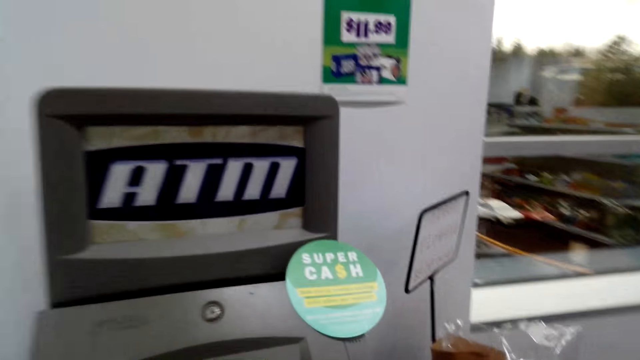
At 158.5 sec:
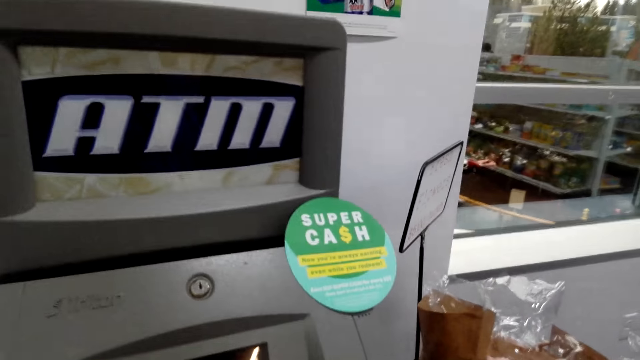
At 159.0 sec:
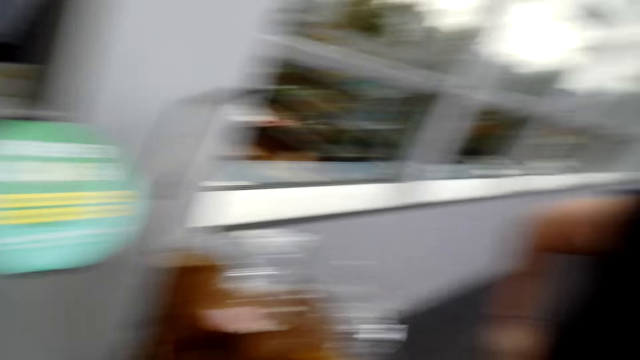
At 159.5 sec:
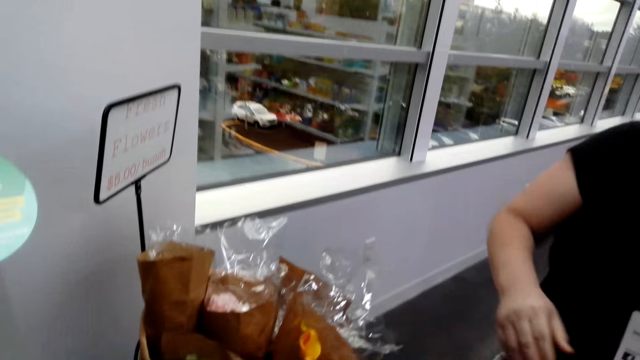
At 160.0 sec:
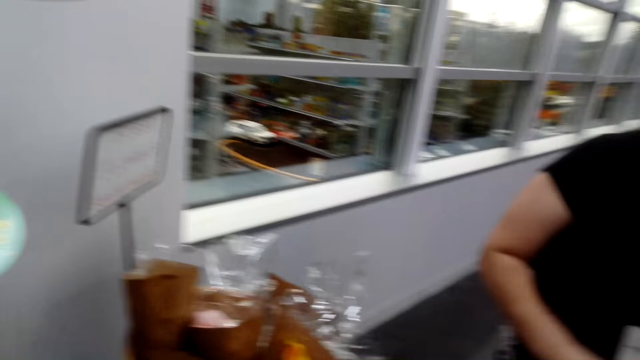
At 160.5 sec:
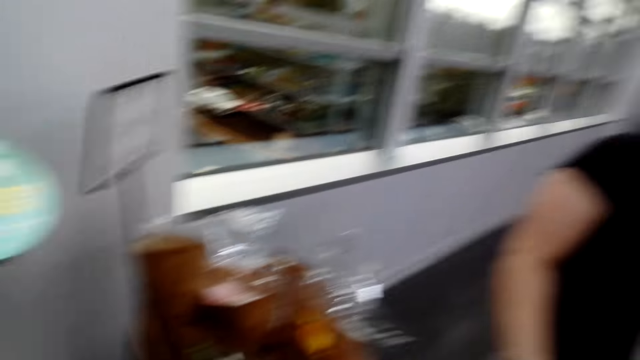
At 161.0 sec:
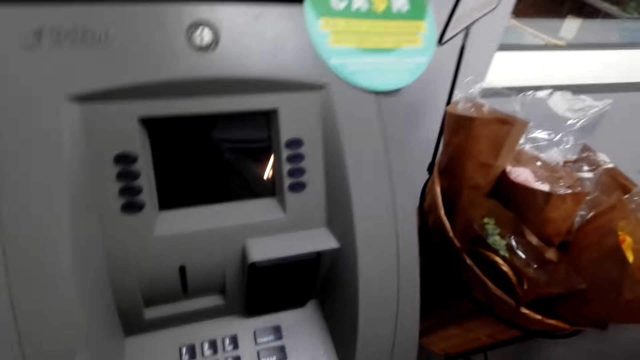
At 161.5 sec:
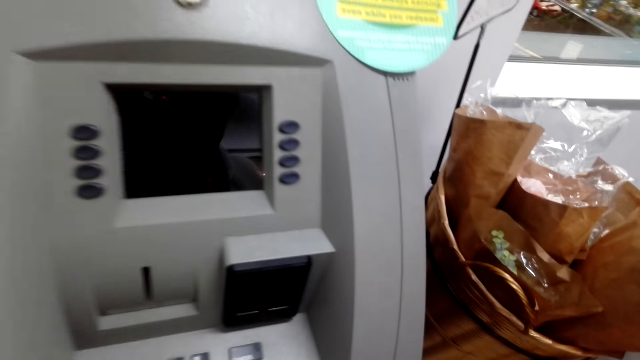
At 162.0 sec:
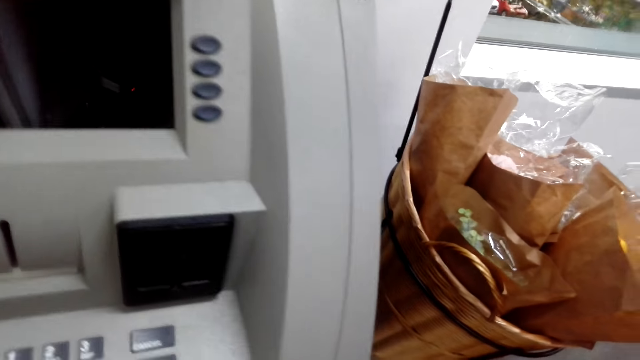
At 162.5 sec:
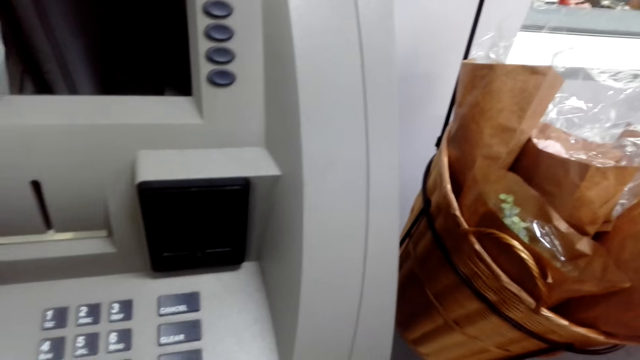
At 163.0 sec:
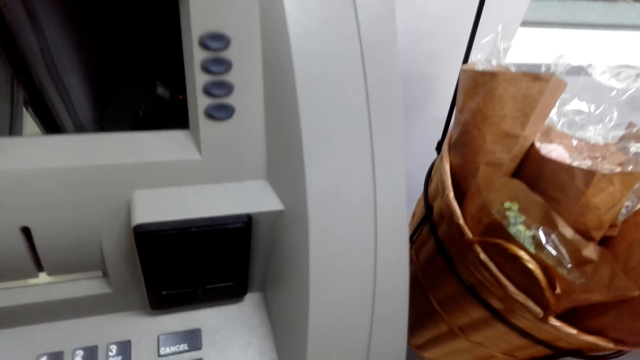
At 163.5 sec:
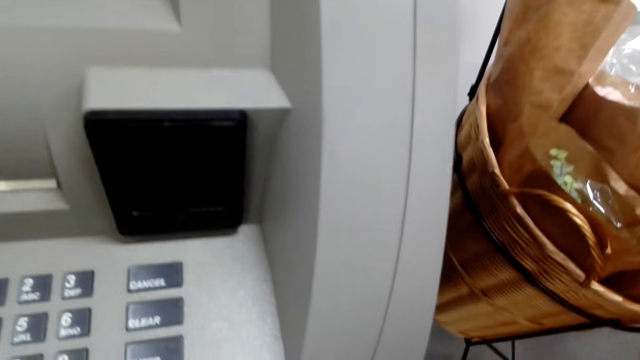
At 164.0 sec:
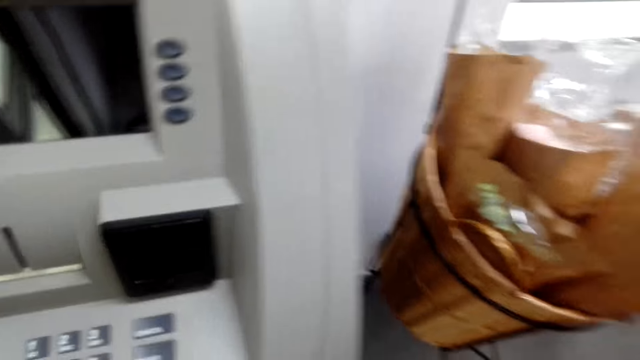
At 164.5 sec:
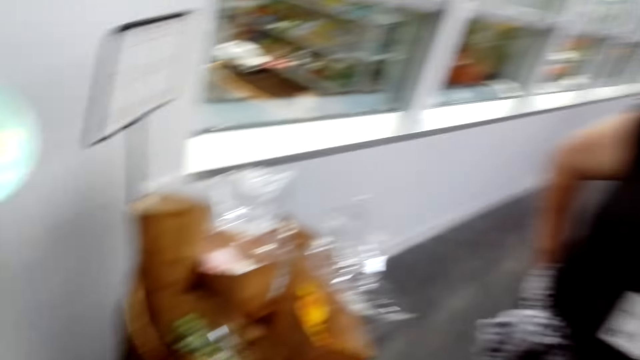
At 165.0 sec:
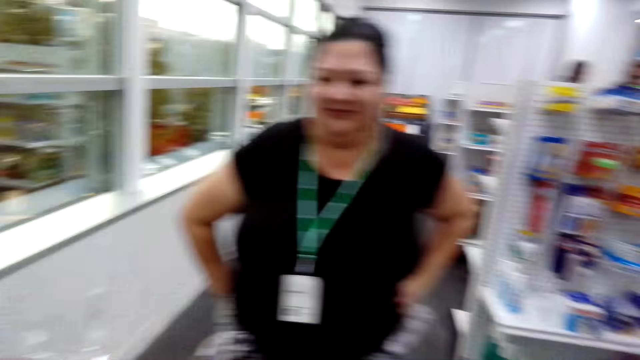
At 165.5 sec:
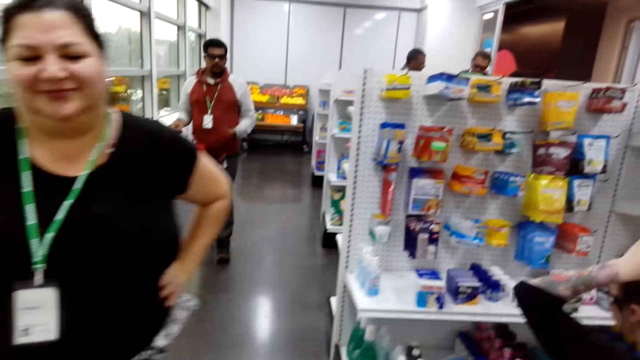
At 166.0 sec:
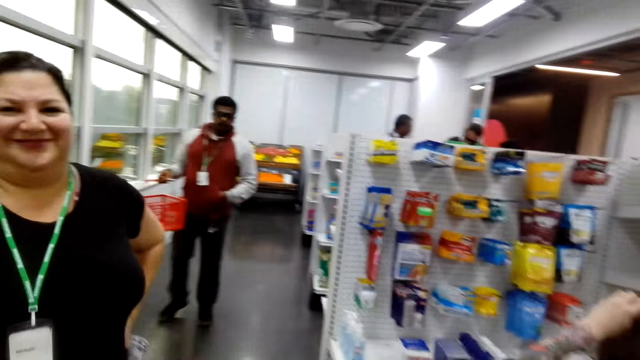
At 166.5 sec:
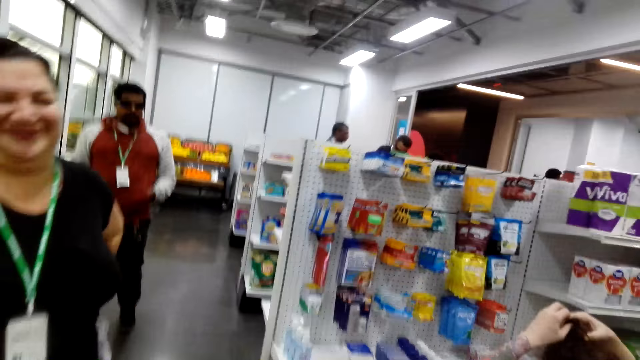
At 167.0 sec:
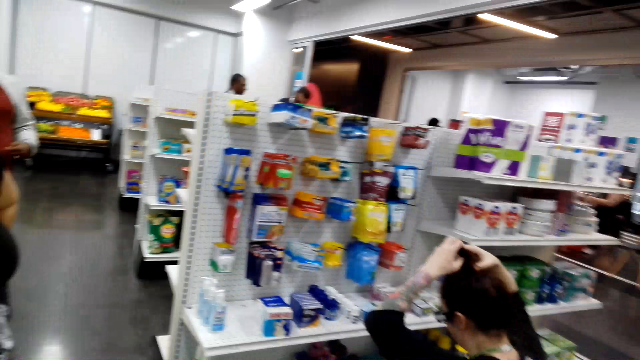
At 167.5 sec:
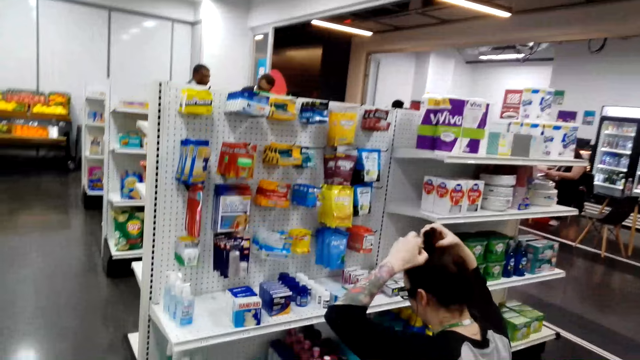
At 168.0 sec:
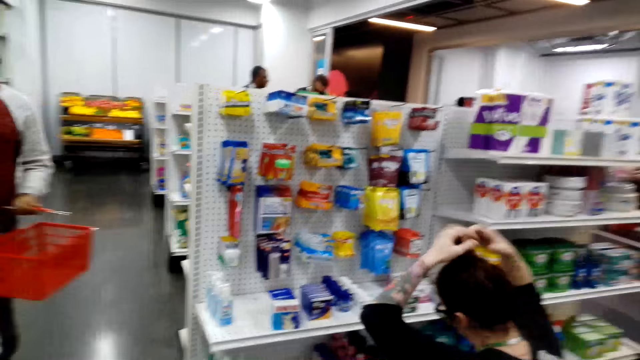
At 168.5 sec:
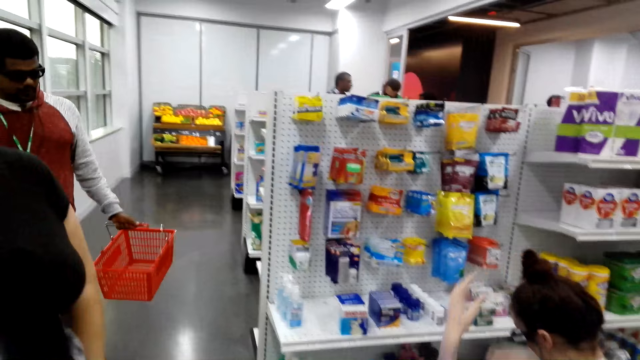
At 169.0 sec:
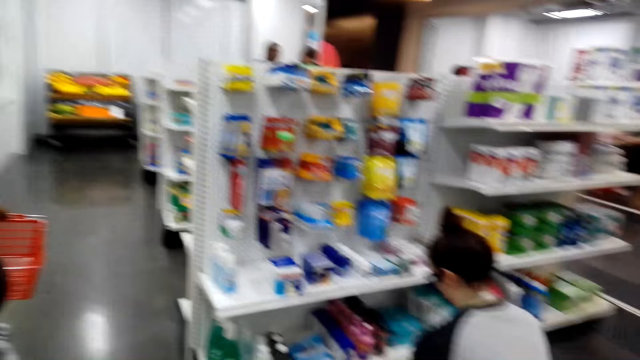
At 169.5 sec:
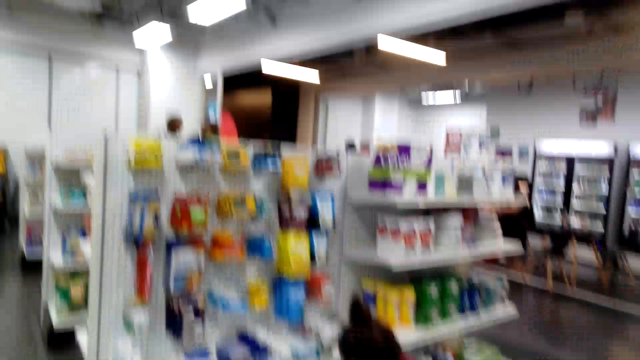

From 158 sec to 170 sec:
The camera wearer looks around. They converse with a woman. They operate an automated teller machine. They converse with the woman. They look around.

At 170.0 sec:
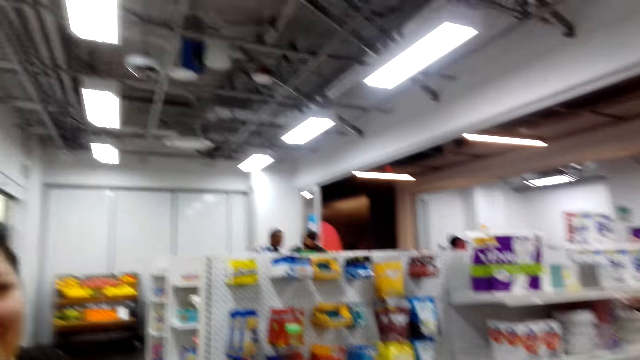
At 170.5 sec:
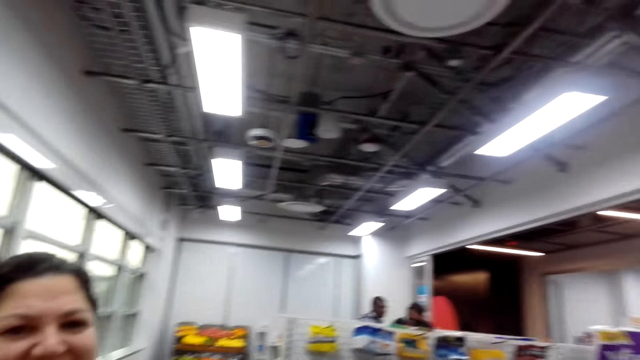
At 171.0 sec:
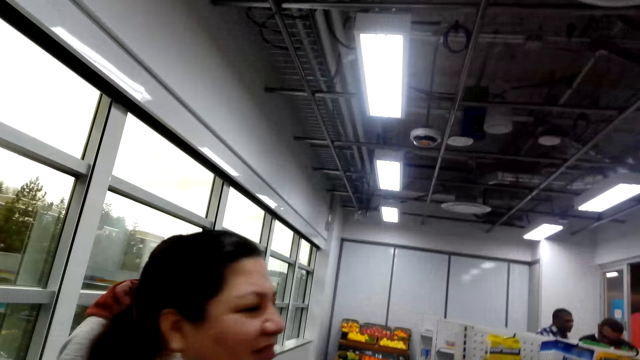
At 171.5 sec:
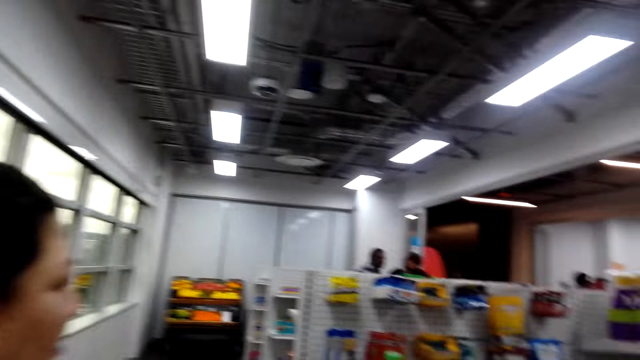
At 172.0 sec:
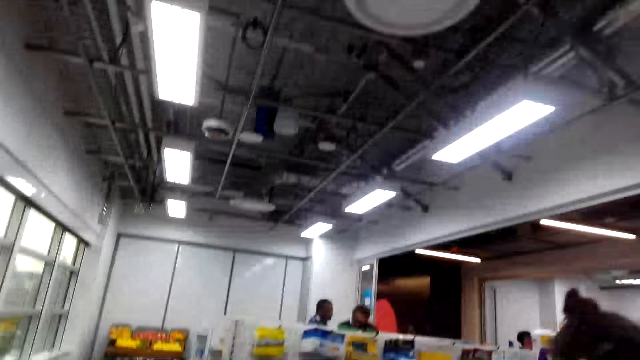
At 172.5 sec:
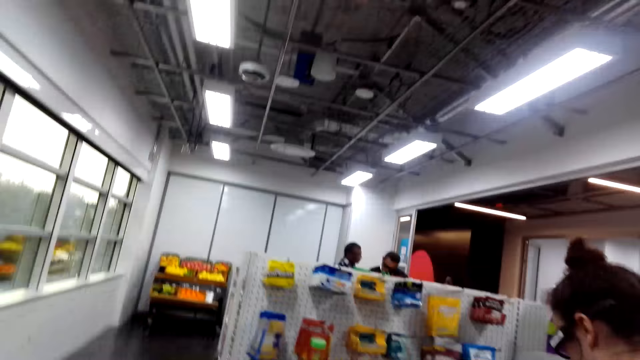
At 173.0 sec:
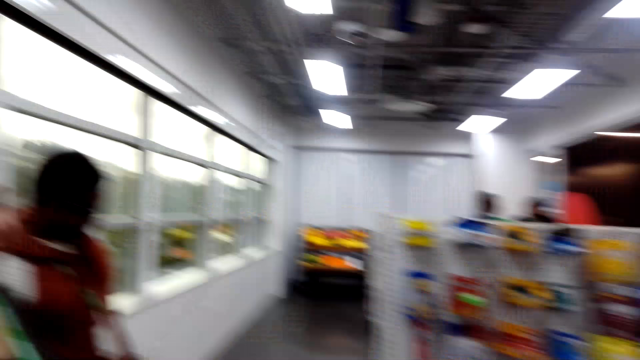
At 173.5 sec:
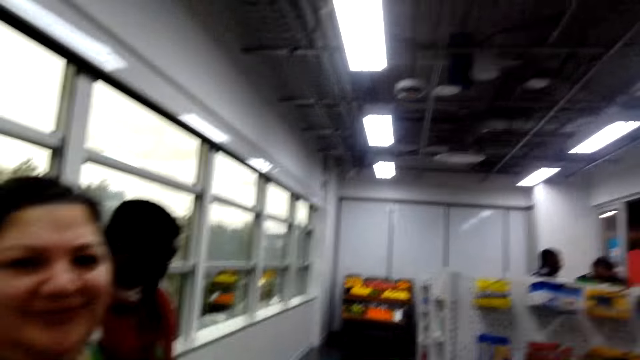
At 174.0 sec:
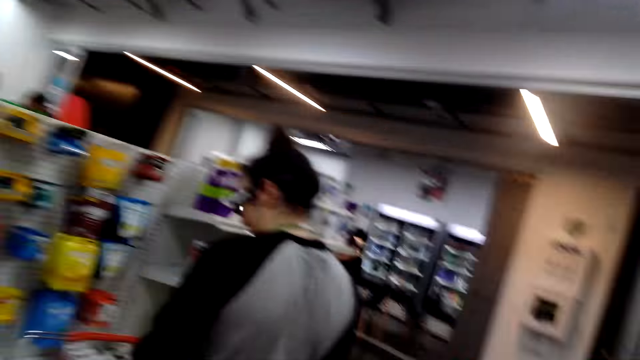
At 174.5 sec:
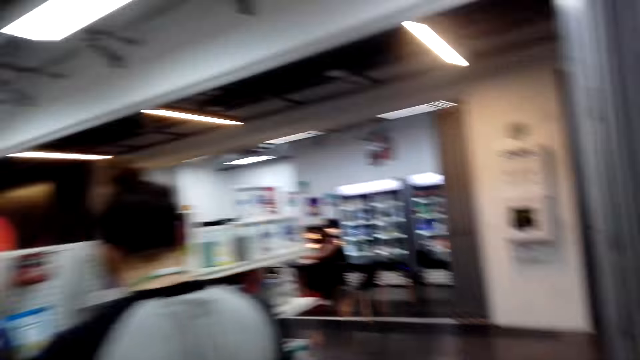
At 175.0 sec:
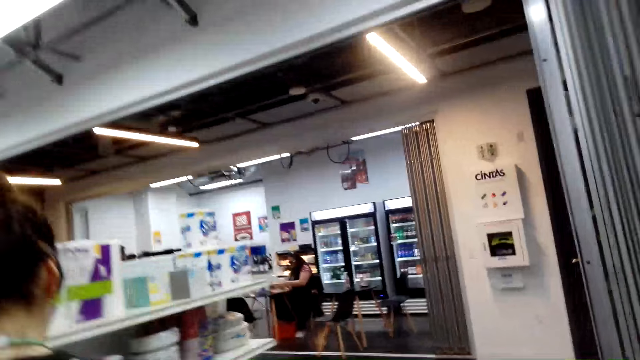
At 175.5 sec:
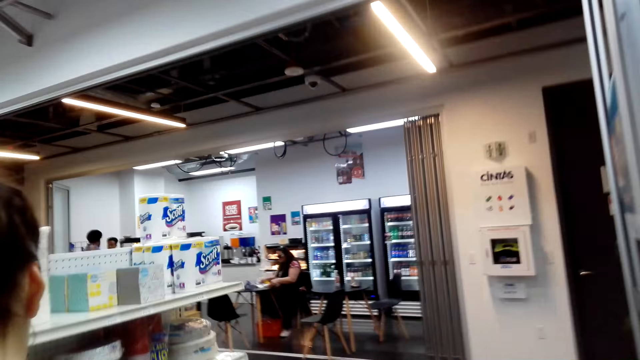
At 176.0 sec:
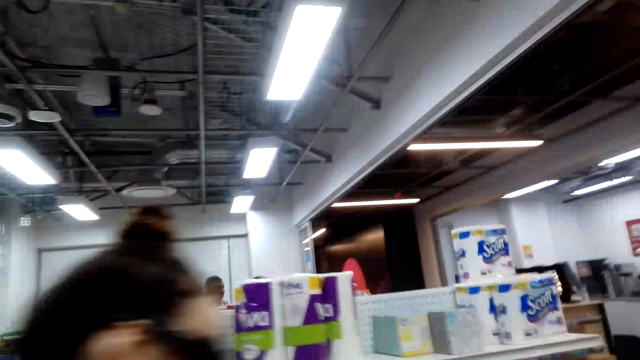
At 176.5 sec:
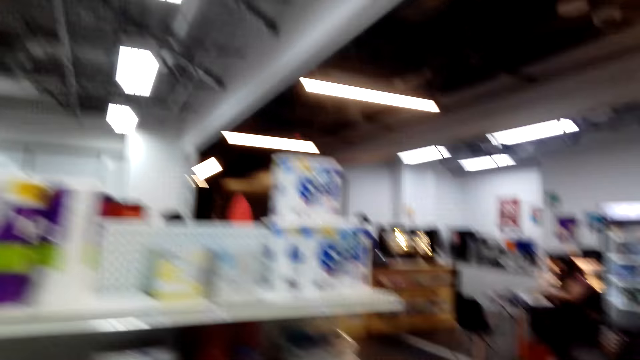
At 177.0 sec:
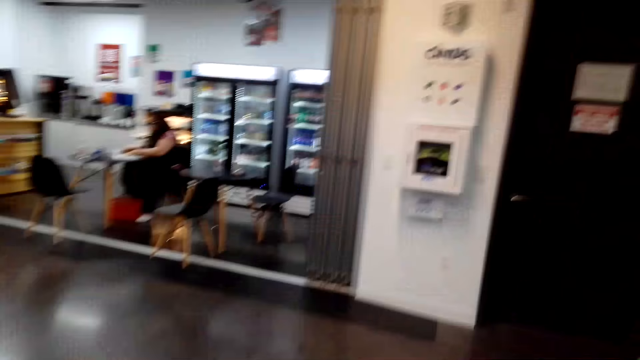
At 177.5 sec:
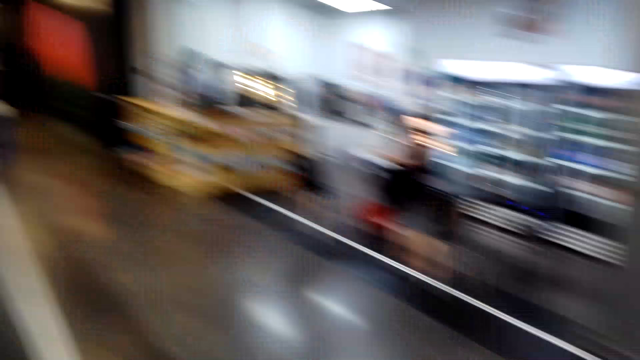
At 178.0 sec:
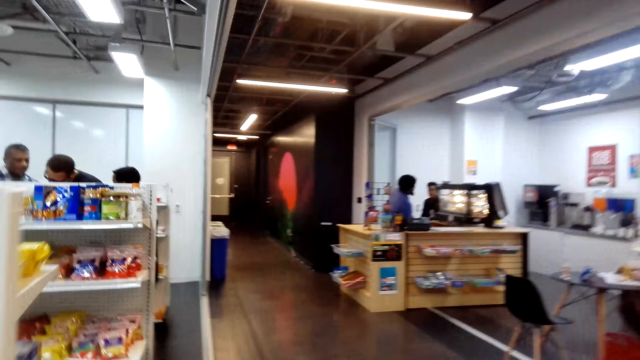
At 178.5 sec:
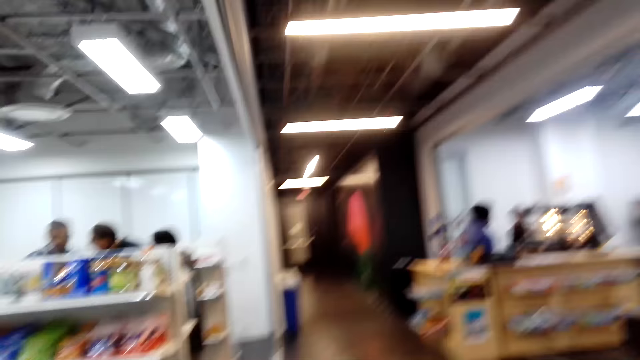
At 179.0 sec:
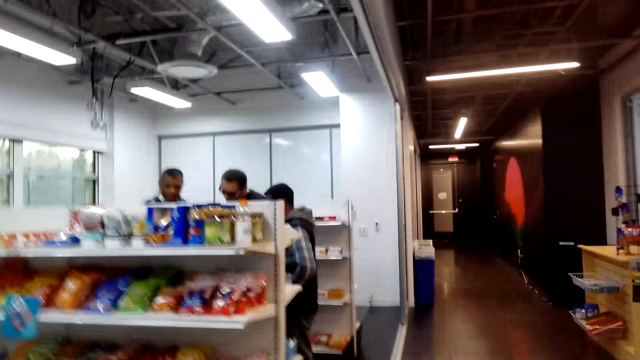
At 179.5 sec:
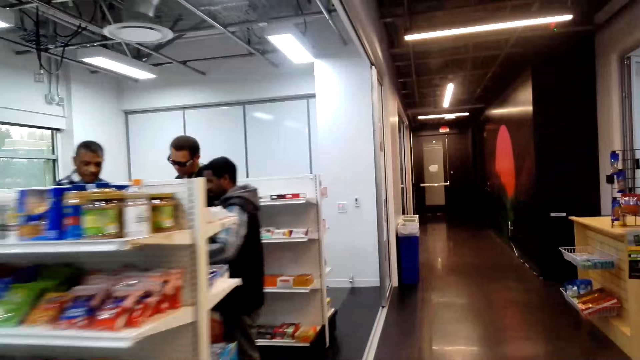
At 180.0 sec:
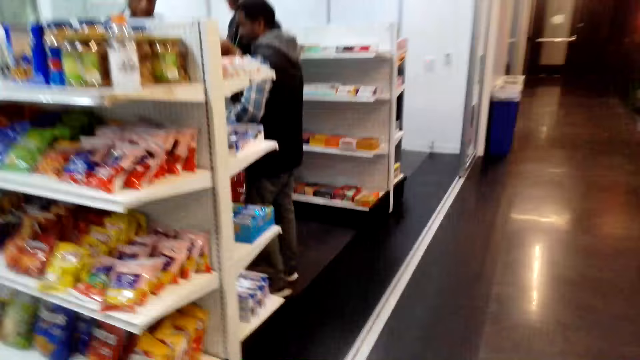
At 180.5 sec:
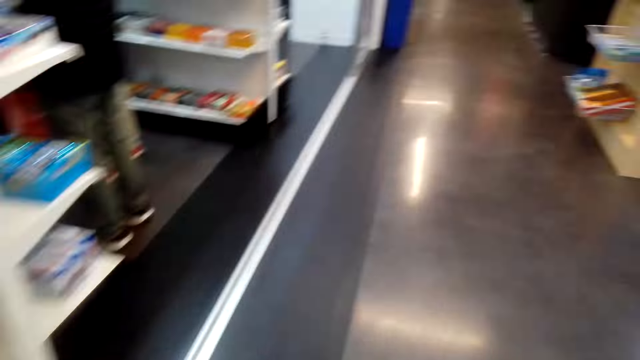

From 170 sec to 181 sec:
The camera wearer converses with a woman. They look around. They converse with the woman. They look around. They walk around.
